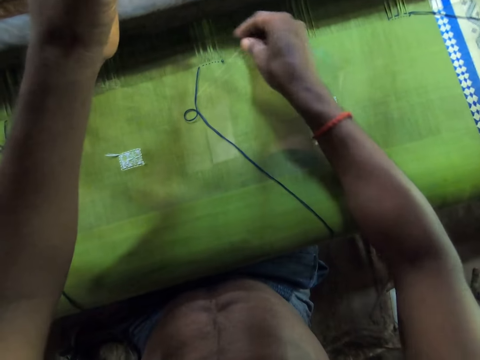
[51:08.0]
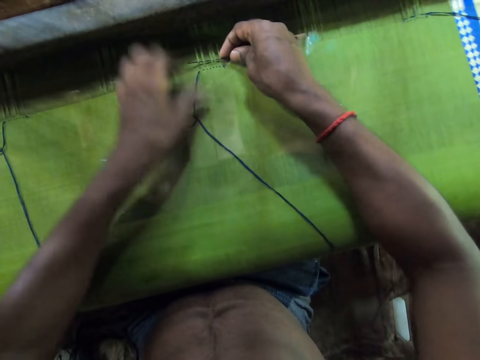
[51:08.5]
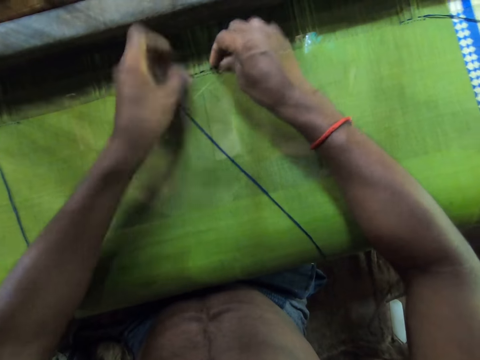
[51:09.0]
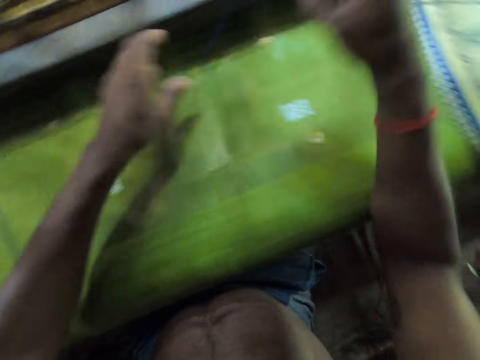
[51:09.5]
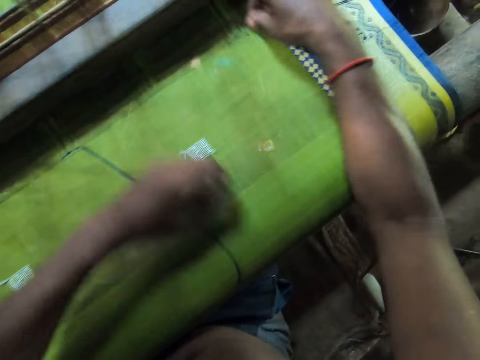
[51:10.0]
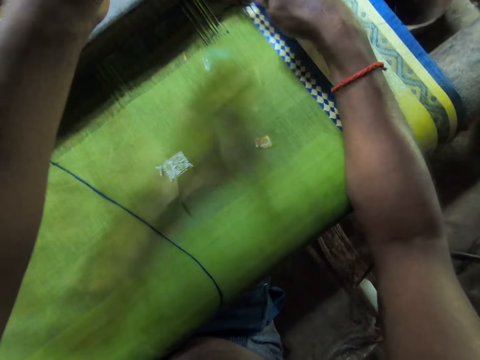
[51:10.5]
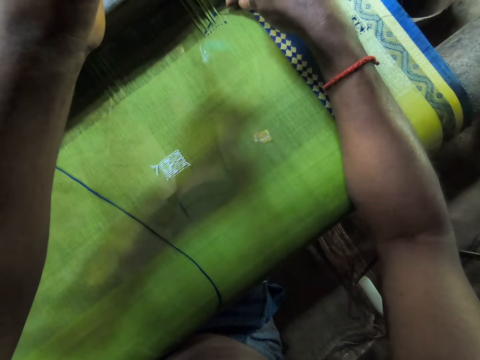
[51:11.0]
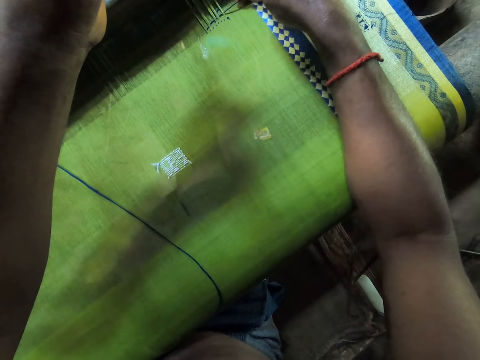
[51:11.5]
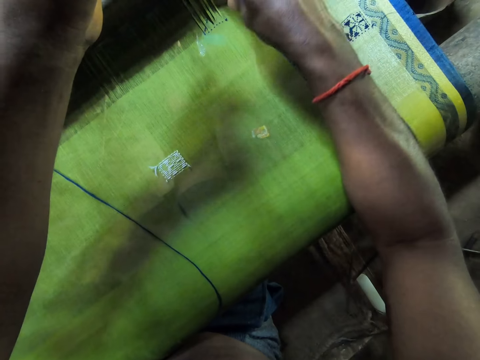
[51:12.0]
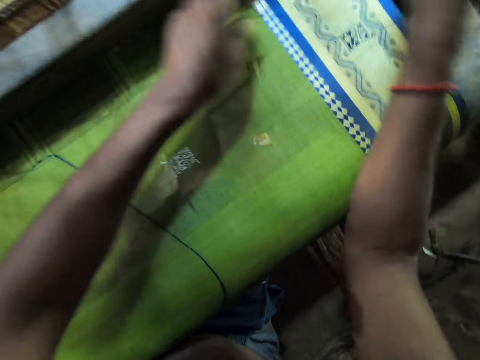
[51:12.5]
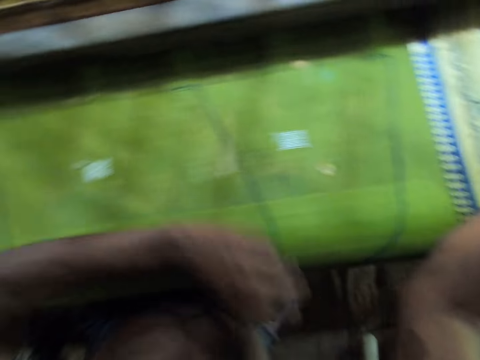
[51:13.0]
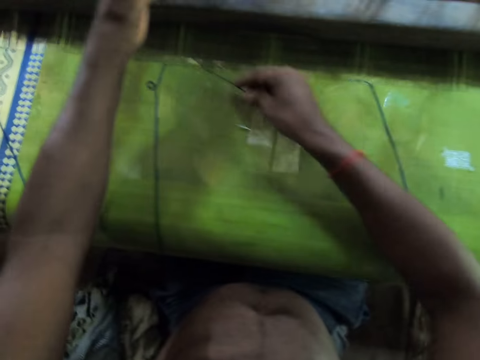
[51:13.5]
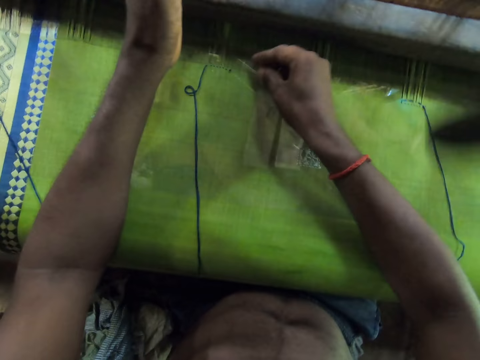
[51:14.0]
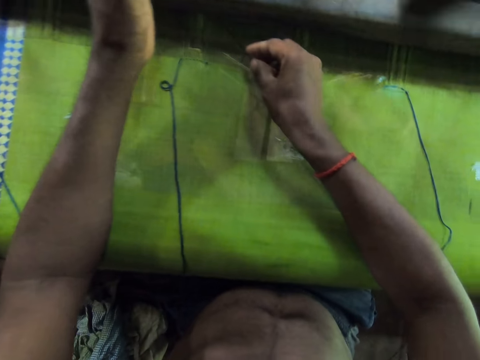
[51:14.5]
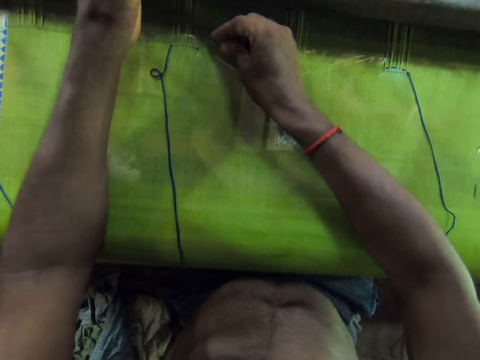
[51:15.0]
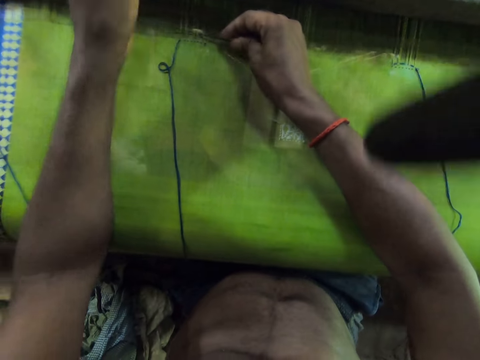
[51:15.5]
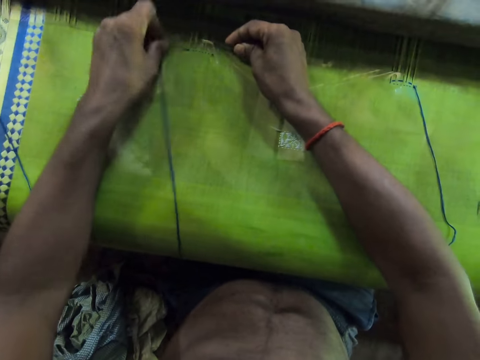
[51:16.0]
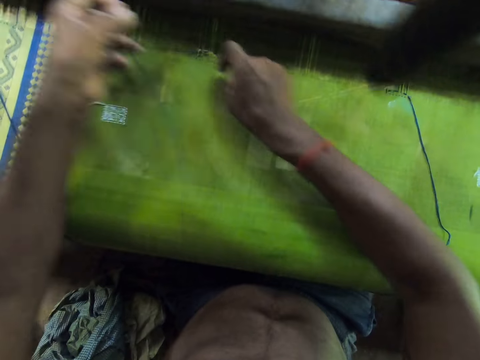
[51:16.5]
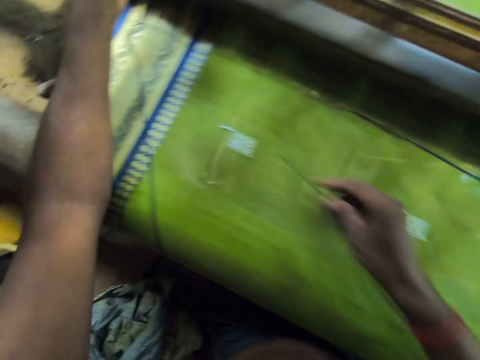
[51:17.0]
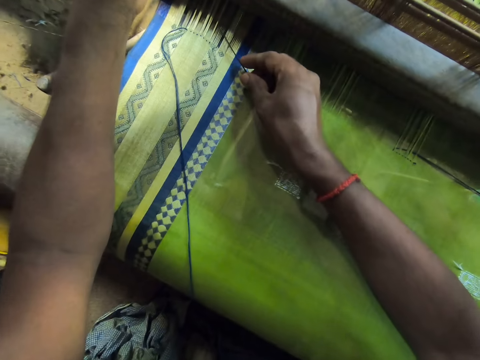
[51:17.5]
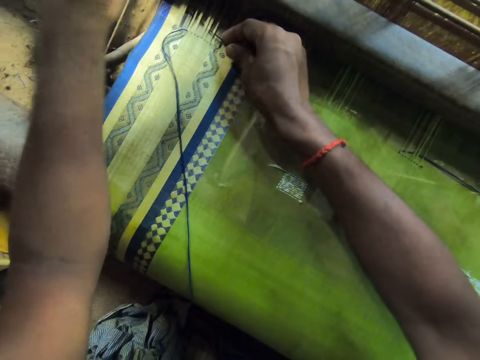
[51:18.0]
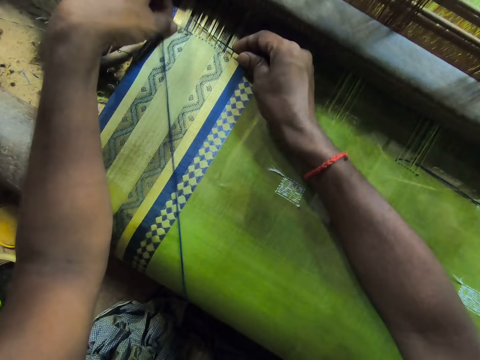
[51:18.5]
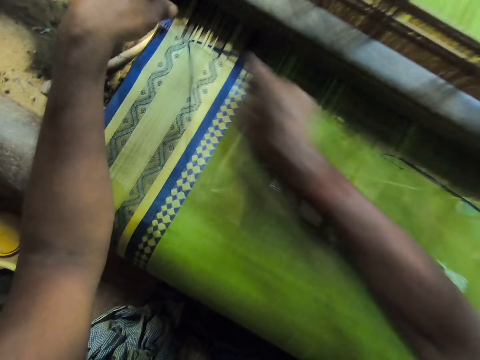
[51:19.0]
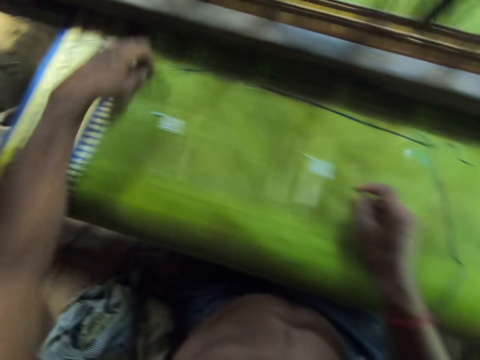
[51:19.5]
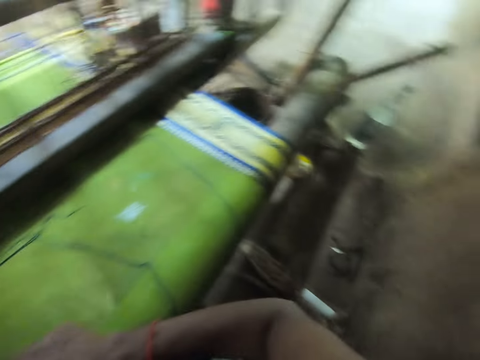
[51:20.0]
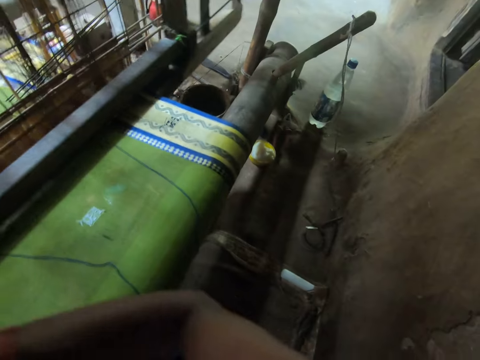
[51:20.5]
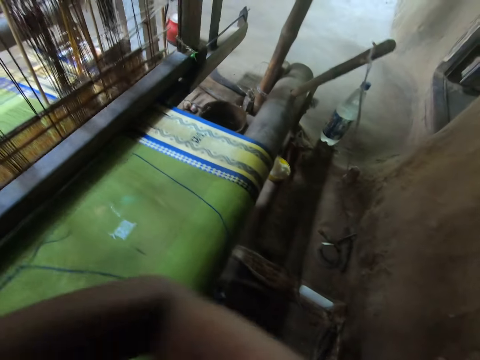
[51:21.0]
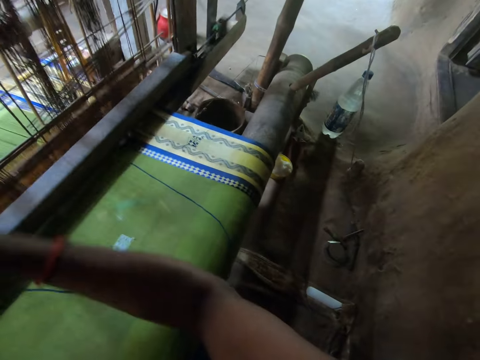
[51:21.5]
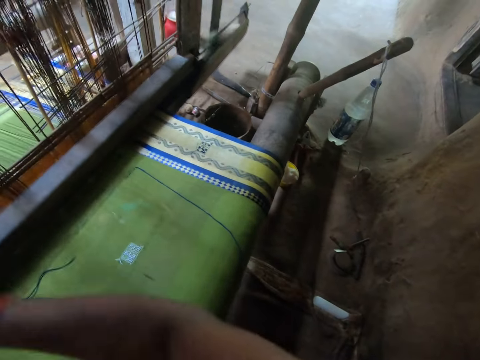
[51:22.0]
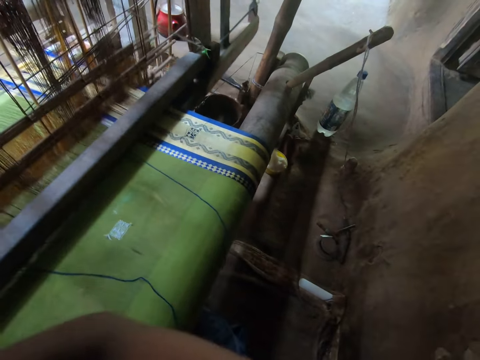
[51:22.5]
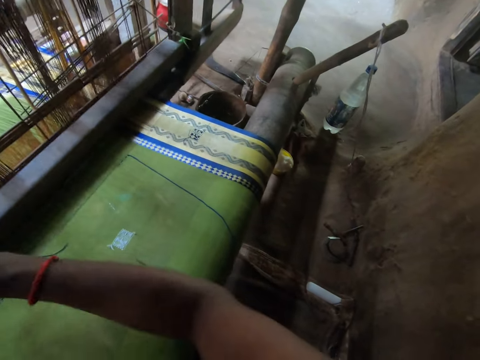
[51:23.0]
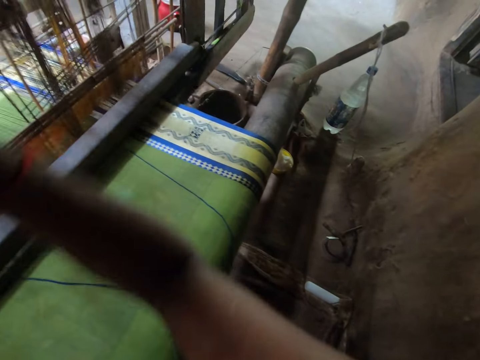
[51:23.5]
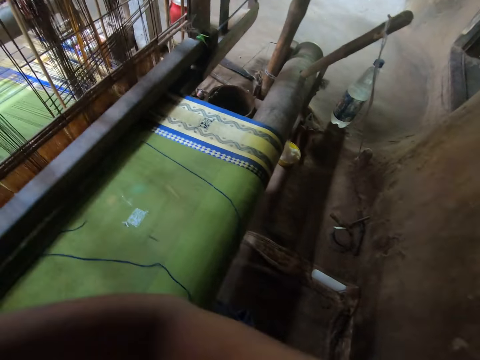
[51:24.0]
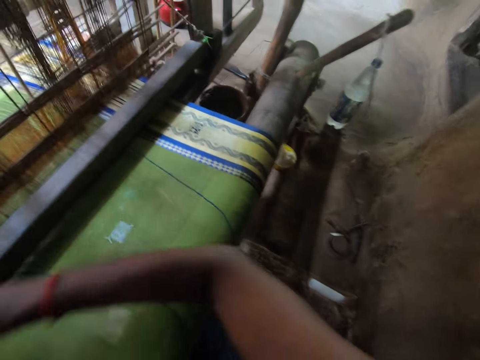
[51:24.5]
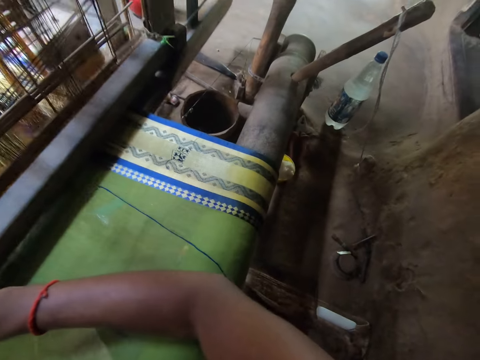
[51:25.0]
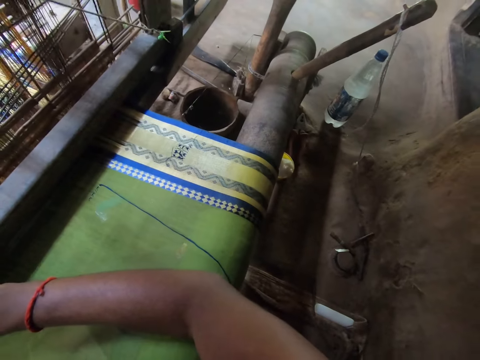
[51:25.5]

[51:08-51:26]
The camera wearer drops the piece of metal on the fabric with his right hand. He weaves the fabric with the loom machine with both hands.

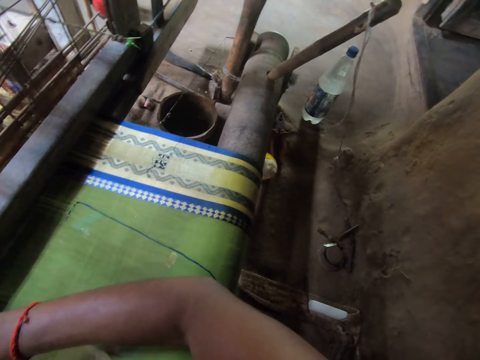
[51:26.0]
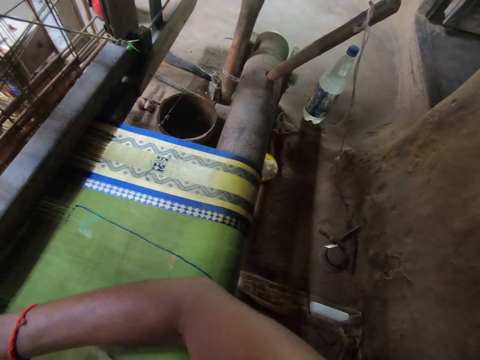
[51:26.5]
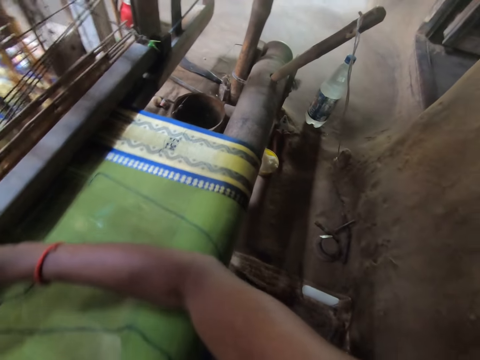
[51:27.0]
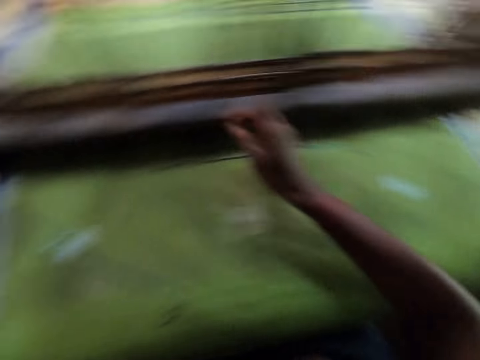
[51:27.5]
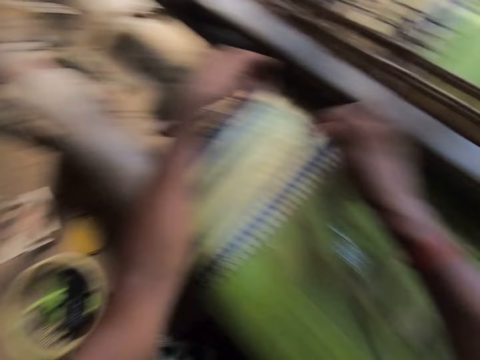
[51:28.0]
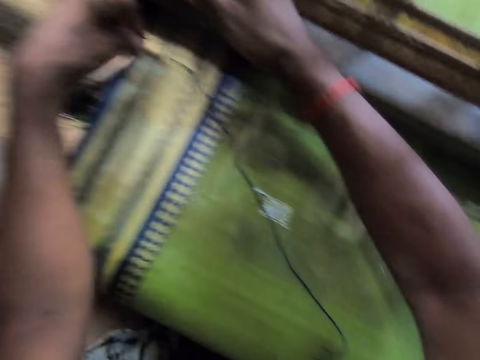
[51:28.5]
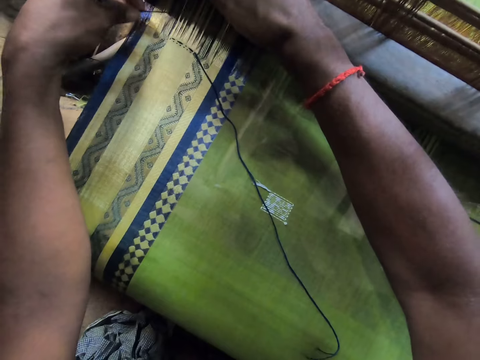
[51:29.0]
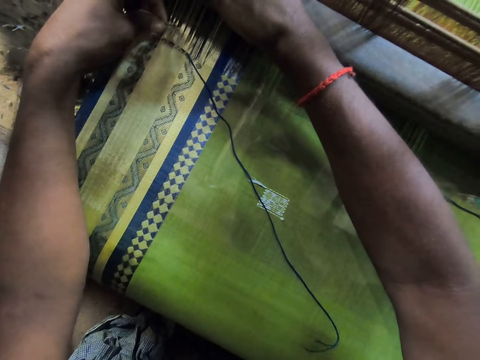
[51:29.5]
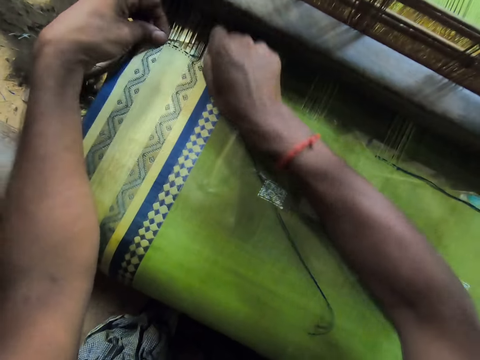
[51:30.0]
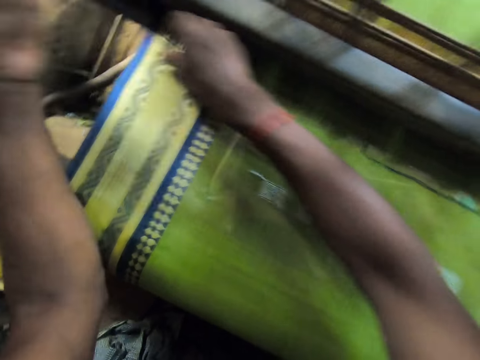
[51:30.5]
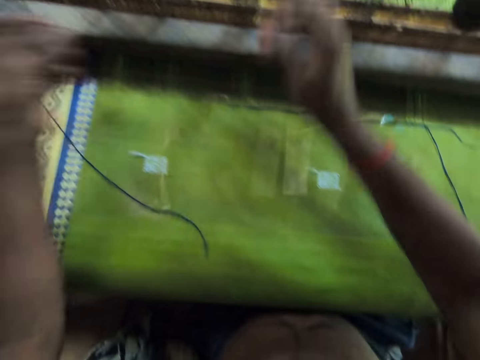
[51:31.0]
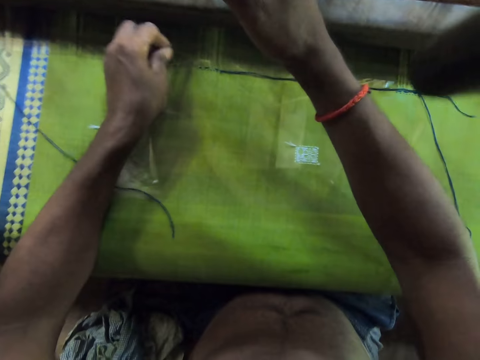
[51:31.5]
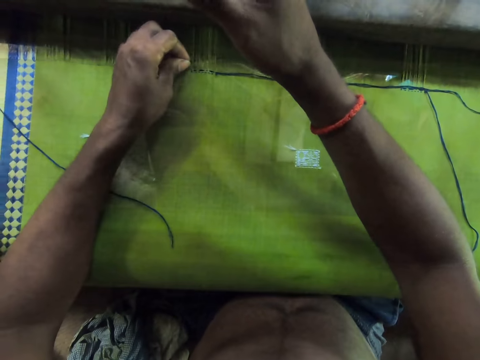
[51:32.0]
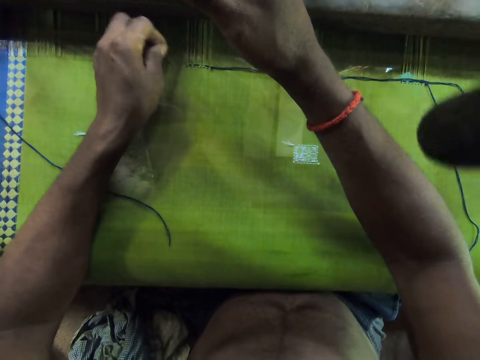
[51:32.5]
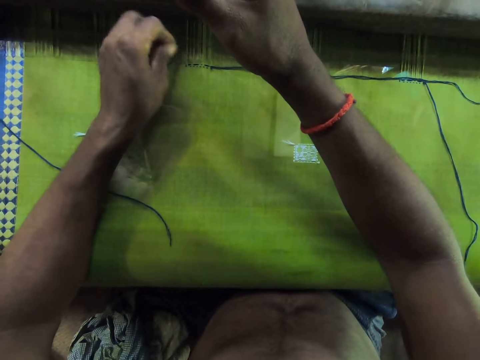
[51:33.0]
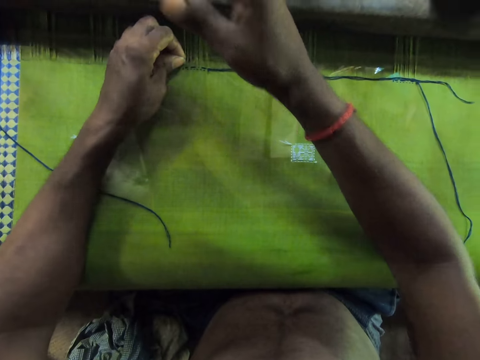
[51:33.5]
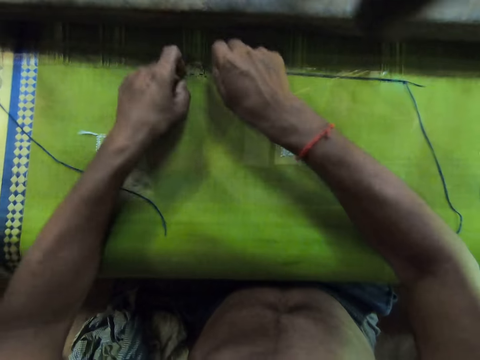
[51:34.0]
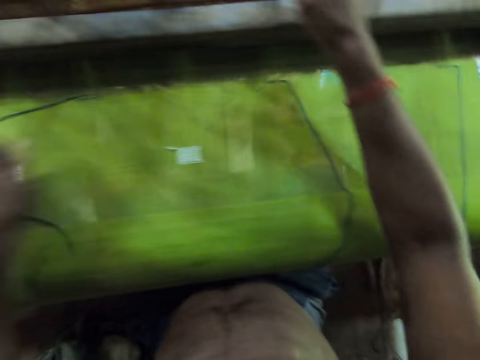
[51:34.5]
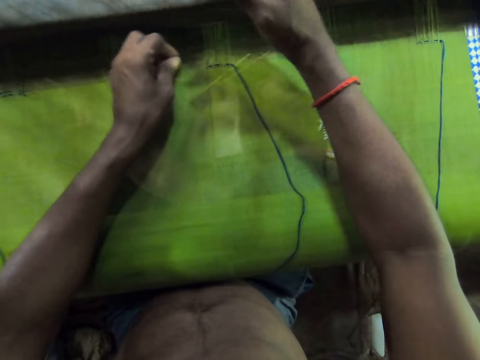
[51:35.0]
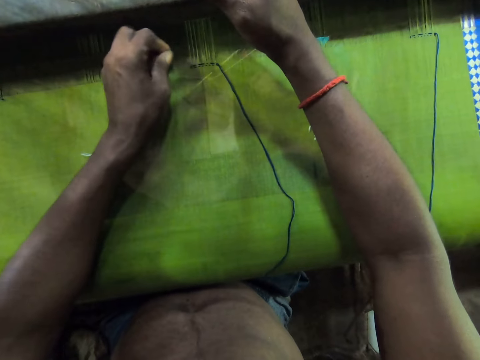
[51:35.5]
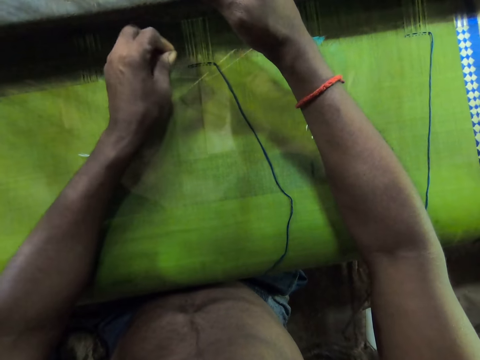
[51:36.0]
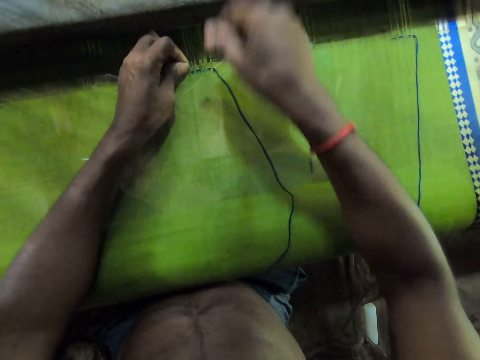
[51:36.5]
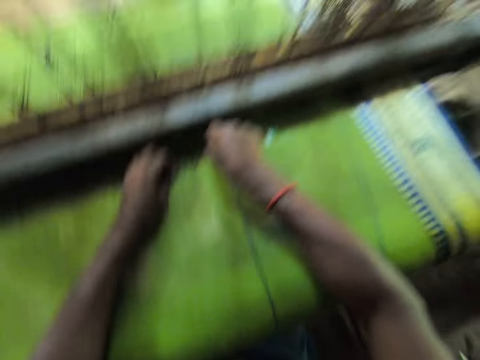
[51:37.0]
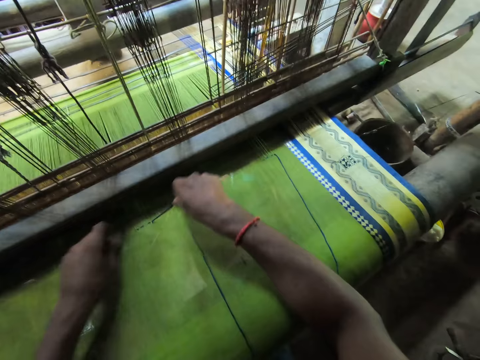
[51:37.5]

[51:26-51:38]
The camera wearer attaches the thread in his right hand into the fabric with the piece of metal in his left hand. He moves strings through the cloth.
